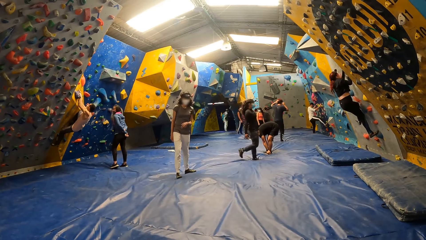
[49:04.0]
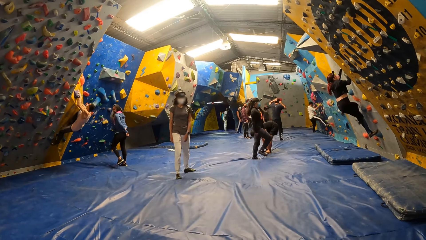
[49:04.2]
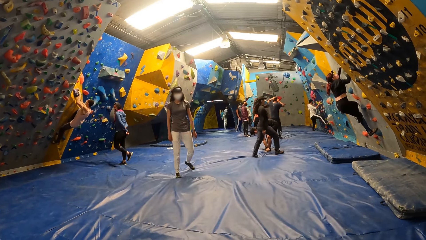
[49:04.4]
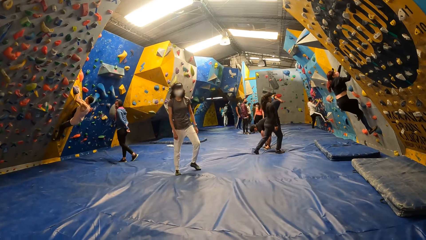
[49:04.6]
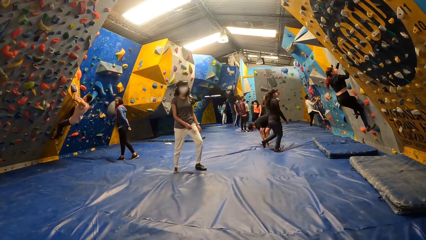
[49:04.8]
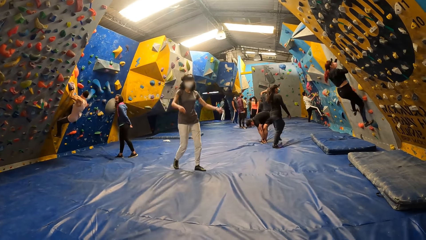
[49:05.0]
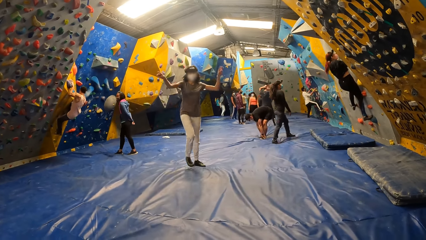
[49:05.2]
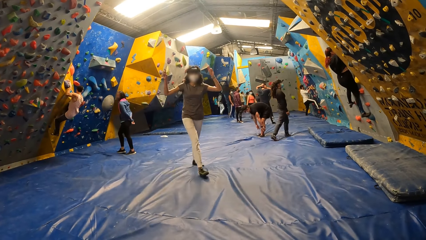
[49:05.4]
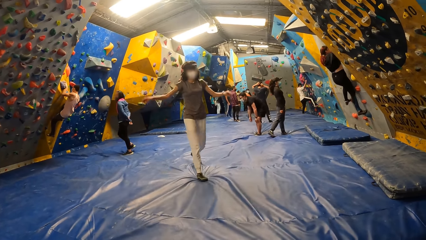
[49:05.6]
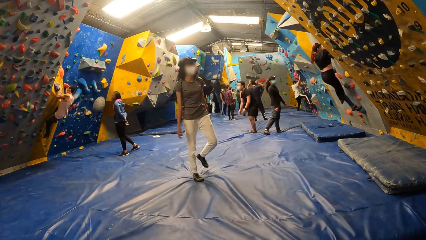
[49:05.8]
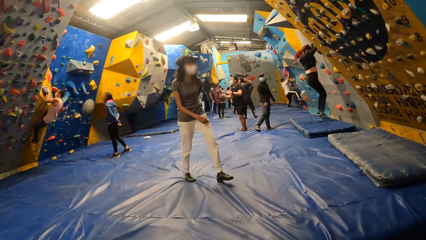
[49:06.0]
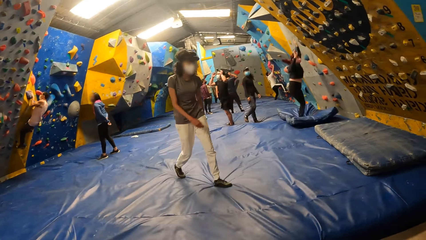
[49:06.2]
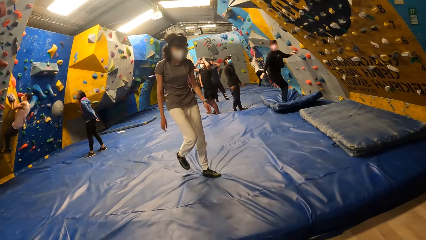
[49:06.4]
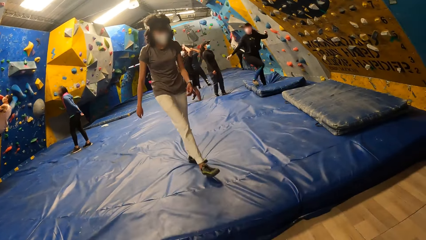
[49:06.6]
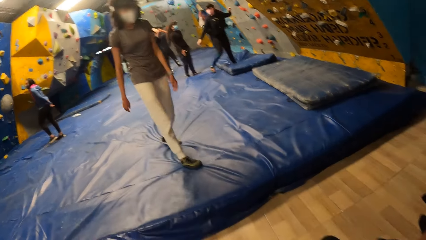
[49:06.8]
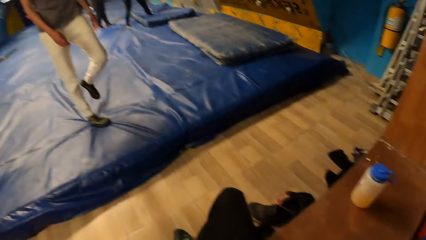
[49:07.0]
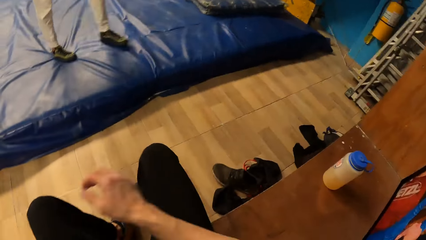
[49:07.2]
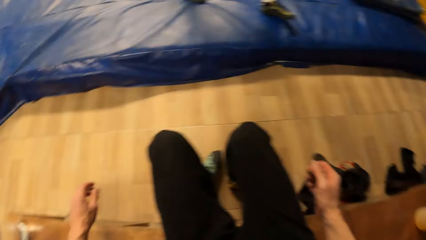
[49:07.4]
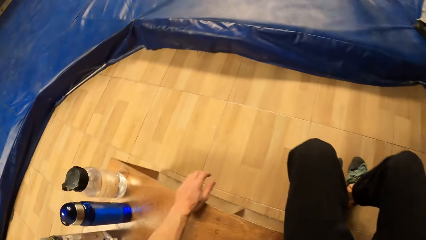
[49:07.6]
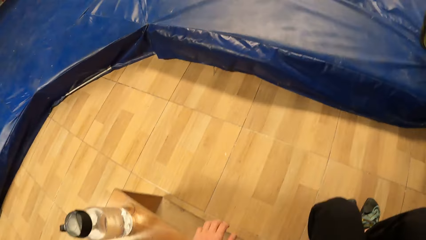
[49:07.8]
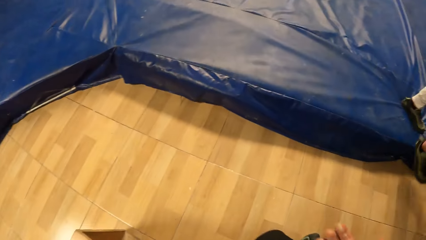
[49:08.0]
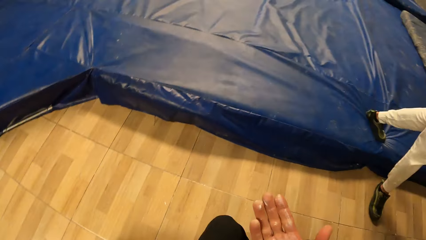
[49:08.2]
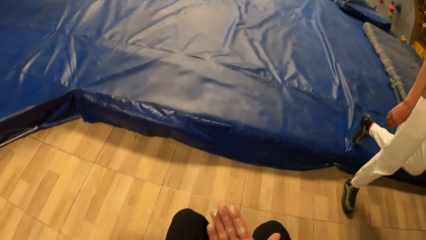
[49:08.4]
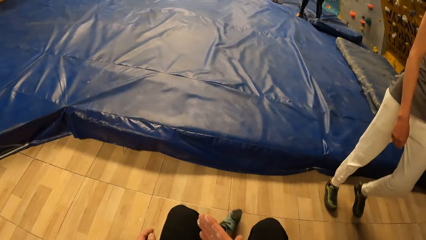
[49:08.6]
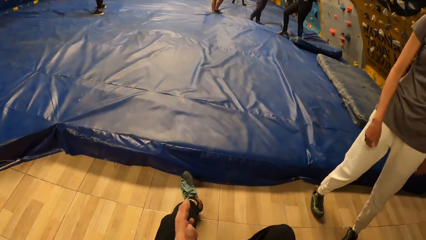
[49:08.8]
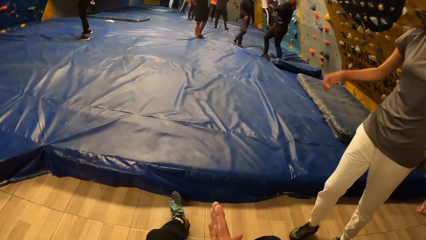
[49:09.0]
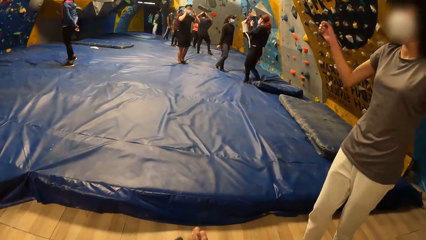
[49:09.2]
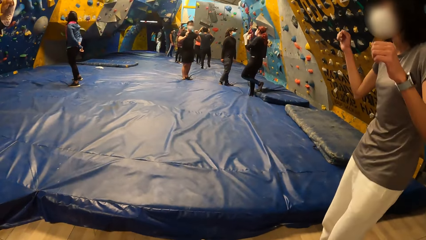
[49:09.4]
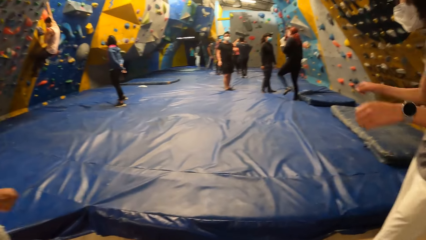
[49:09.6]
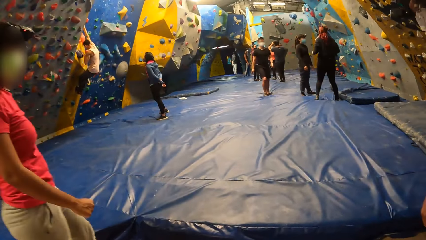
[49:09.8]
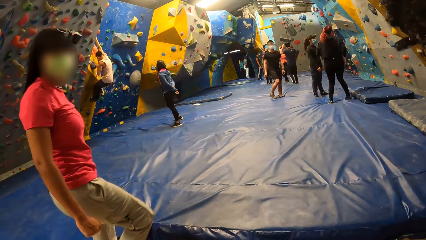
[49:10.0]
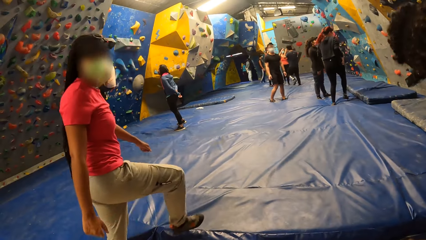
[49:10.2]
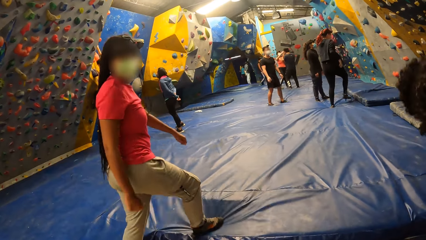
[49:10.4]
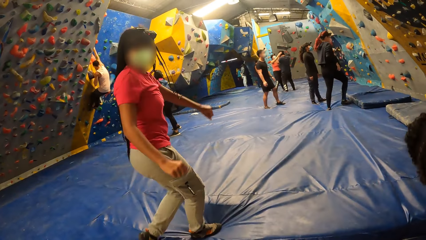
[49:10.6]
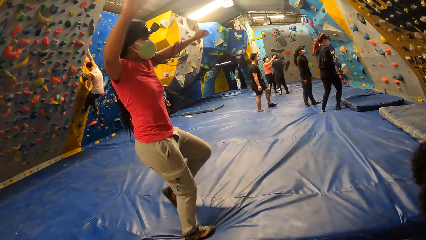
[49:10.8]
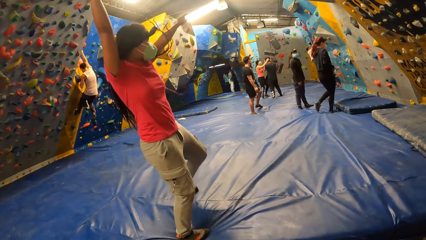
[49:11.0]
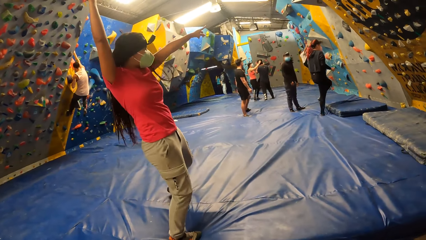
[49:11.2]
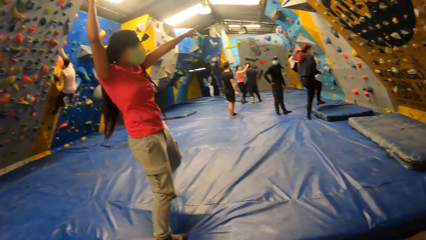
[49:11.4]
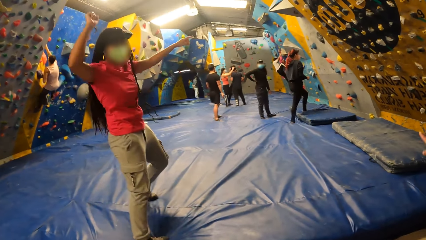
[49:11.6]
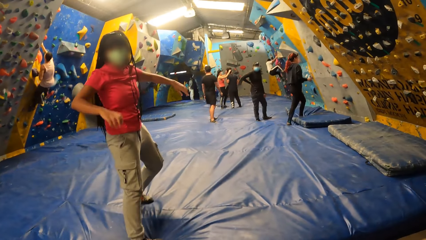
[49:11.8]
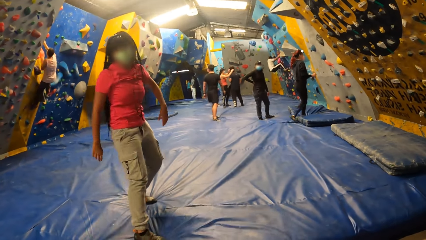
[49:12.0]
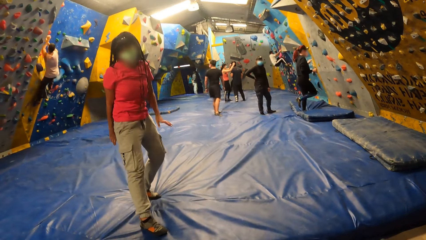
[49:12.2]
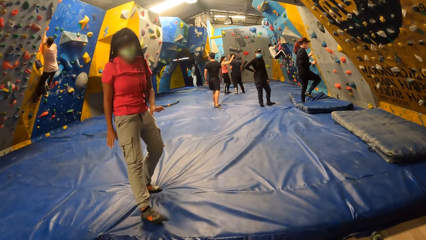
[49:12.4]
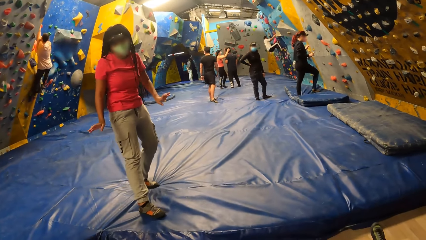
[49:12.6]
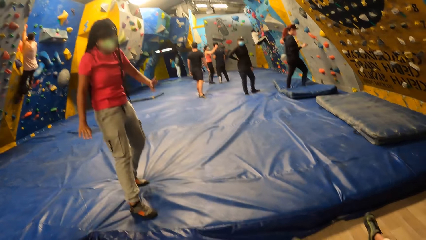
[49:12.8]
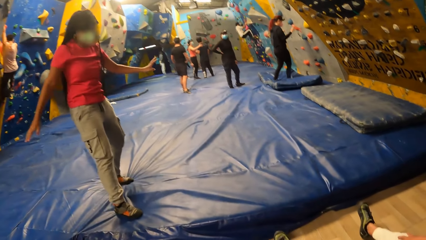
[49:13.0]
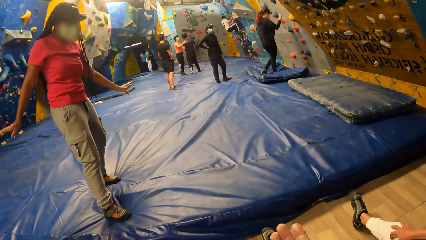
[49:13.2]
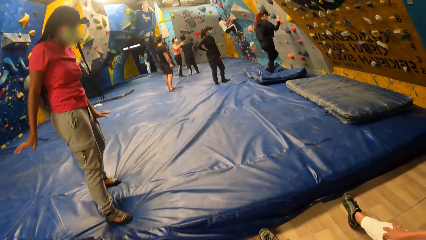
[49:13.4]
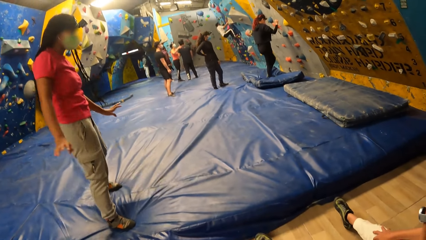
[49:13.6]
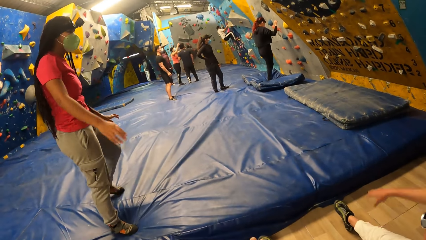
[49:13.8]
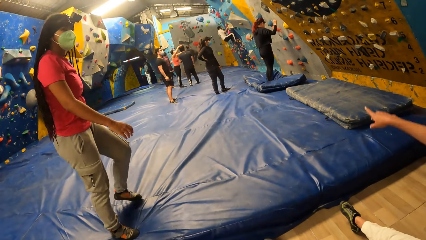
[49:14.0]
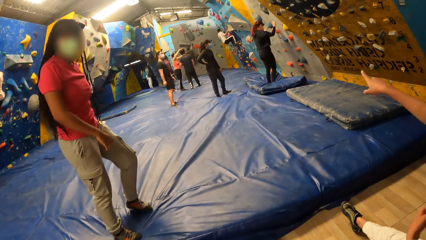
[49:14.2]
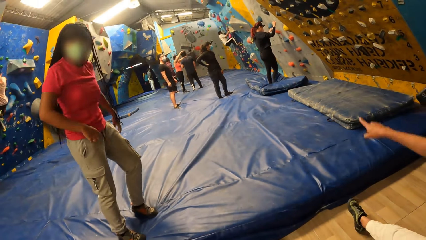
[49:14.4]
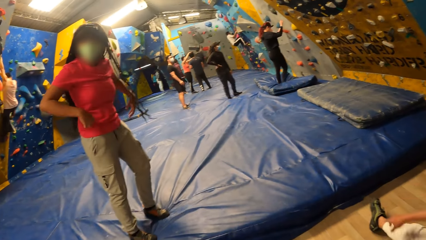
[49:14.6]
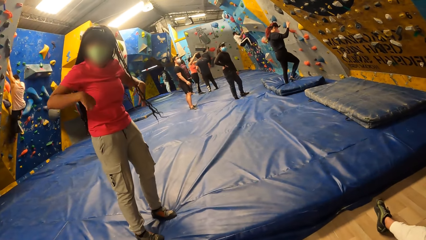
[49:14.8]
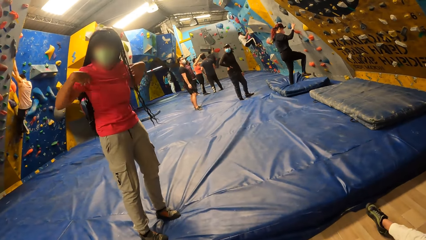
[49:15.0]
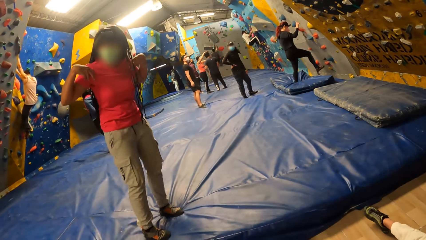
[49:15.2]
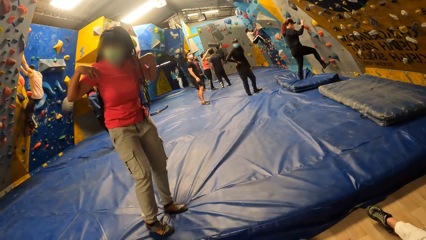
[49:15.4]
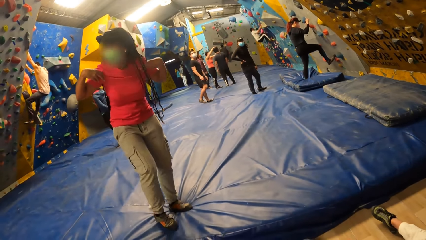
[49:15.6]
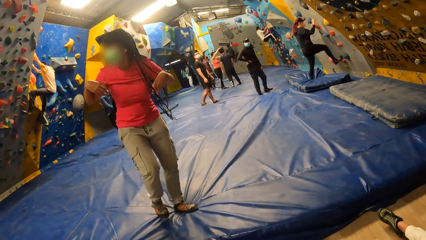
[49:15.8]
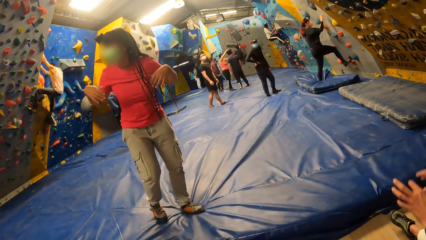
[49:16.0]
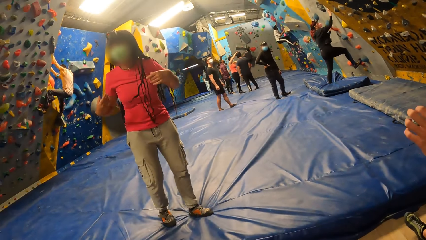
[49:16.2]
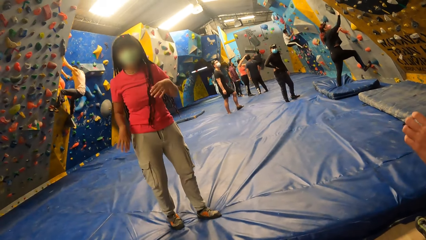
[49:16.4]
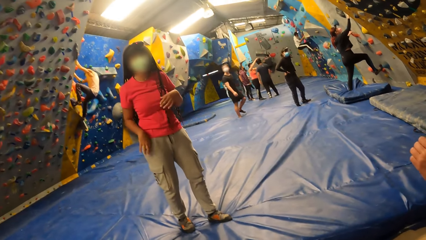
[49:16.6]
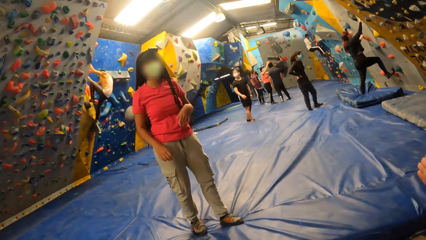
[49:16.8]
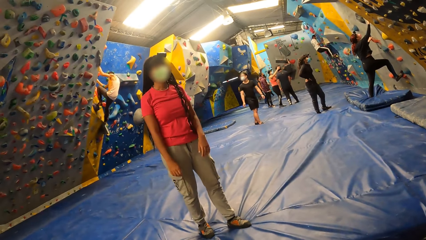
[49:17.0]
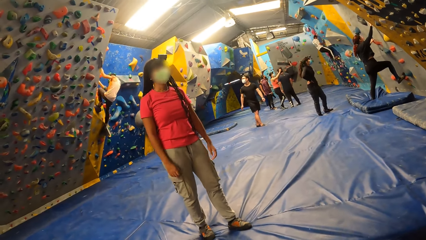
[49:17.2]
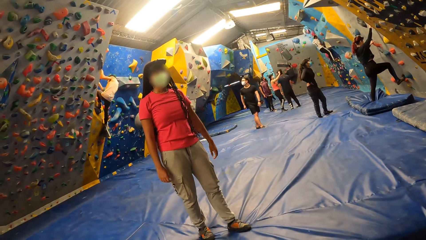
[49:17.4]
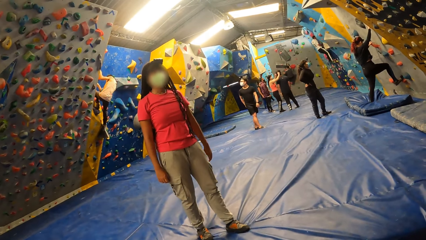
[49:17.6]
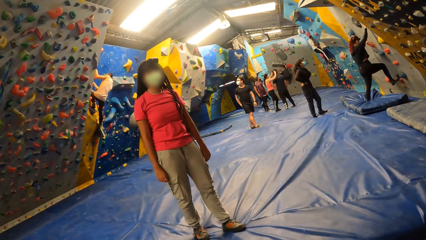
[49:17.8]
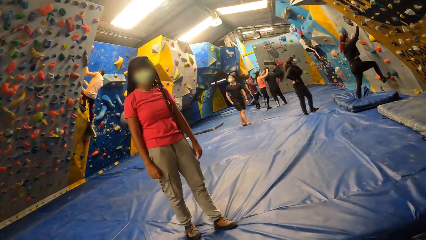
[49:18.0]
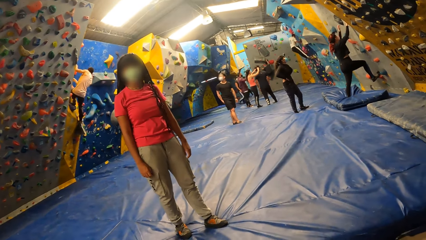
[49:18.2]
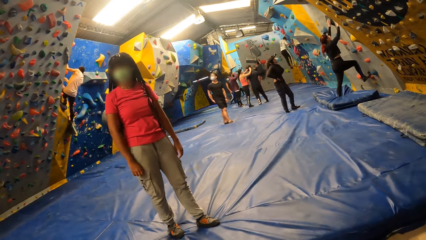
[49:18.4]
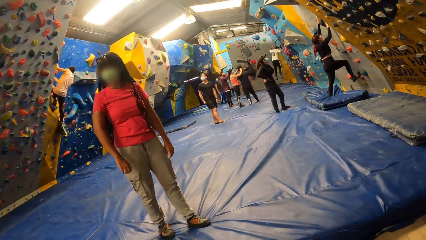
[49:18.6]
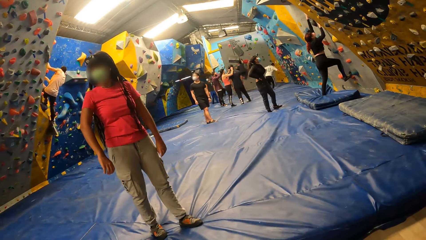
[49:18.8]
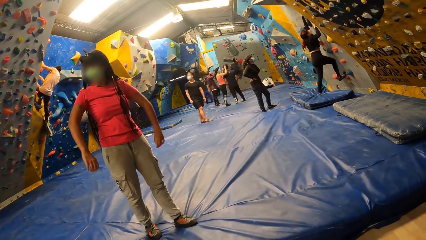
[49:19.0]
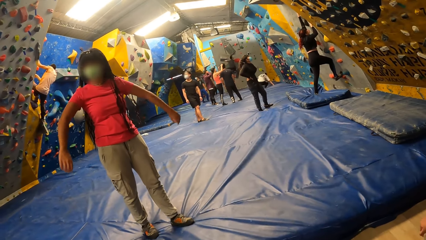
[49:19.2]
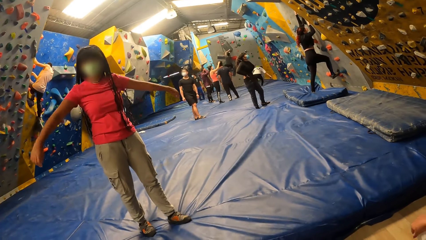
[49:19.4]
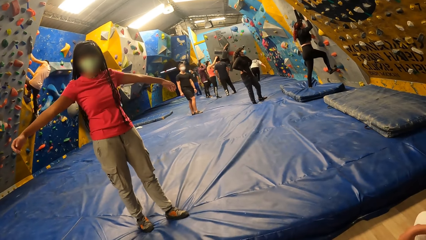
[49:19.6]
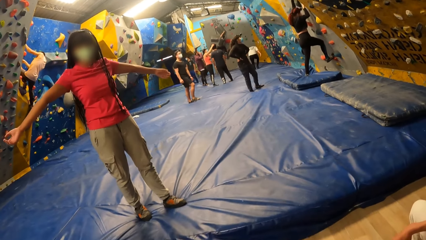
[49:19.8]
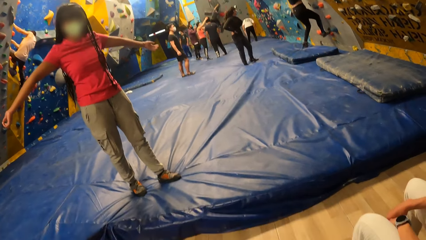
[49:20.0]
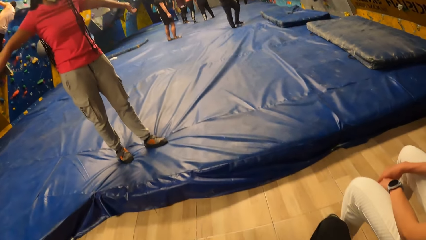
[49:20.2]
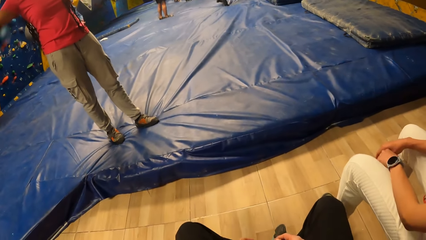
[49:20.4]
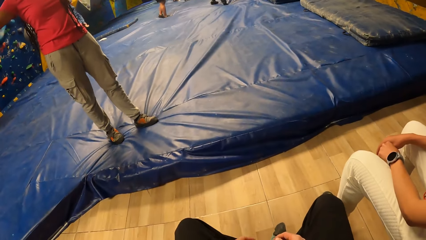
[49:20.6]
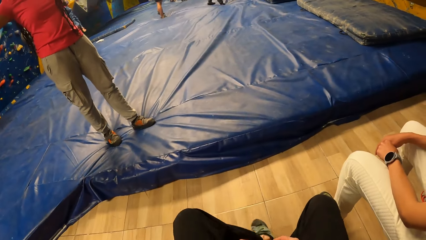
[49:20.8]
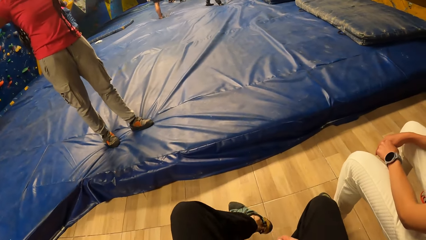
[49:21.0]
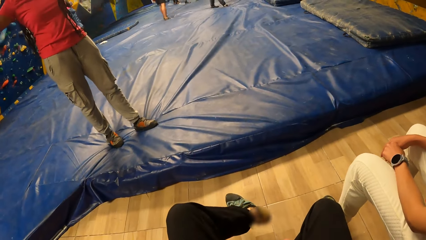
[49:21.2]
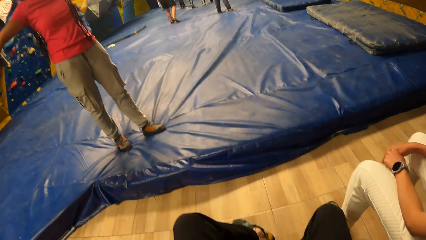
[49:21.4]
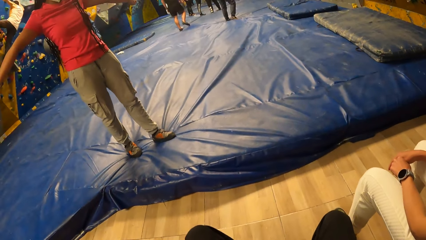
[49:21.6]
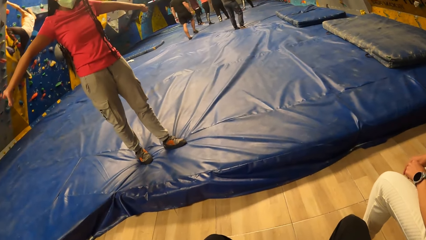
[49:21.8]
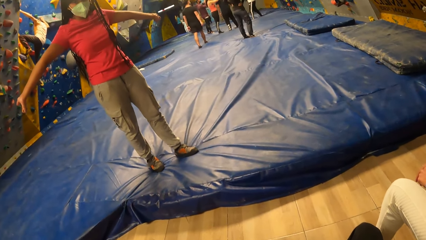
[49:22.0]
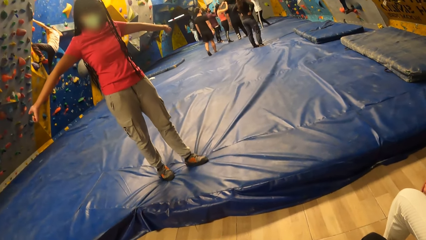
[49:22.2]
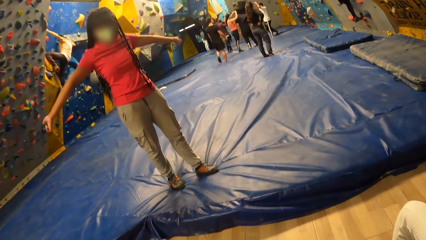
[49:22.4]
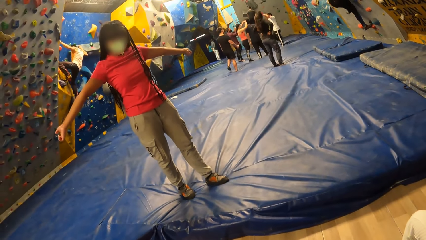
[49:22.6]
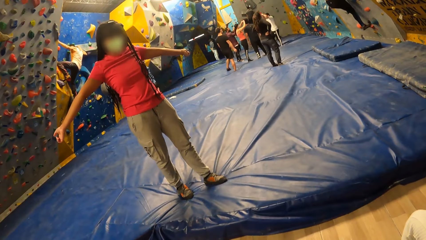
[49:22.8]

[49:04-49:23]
A woman gestures with both hands. Another woman drops to the crash pad from the climbing wall. The camera wearer slides along the bench. A third woman gestures with both hands. The third woman interacts with the camera wearer and the first woman. The first woman gestures with her right hand. The second woman climbs a climbing wall with both hands.
